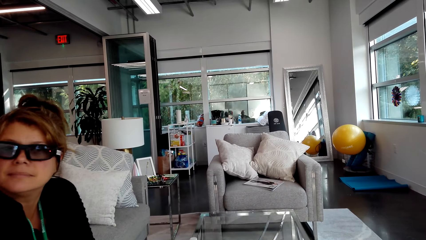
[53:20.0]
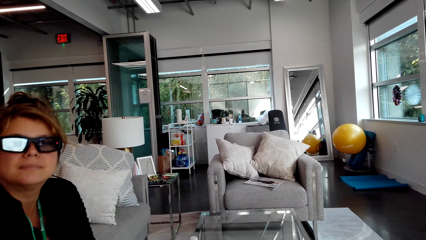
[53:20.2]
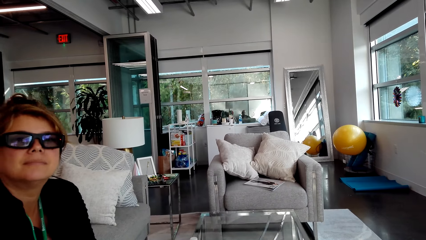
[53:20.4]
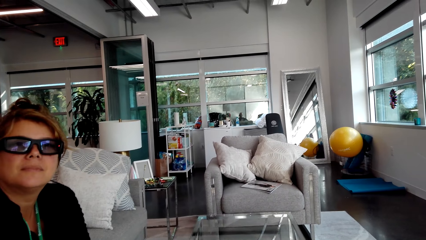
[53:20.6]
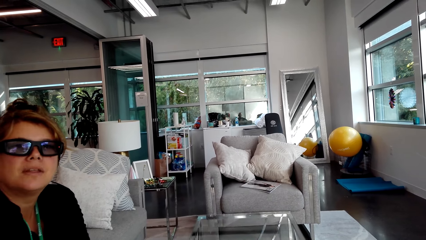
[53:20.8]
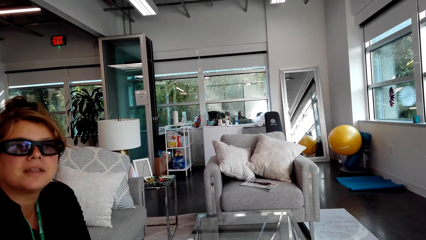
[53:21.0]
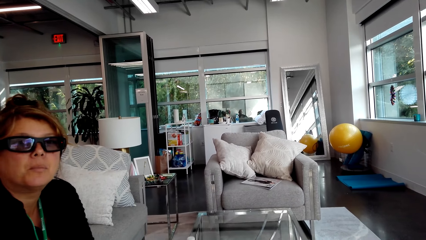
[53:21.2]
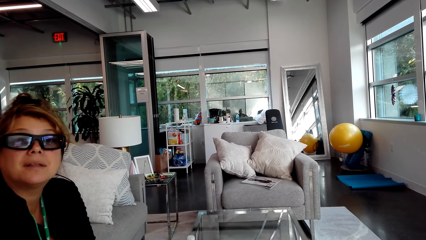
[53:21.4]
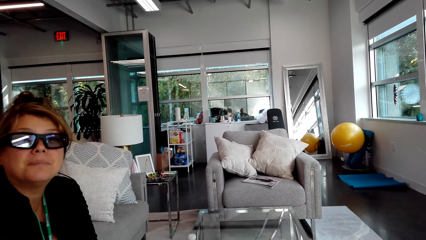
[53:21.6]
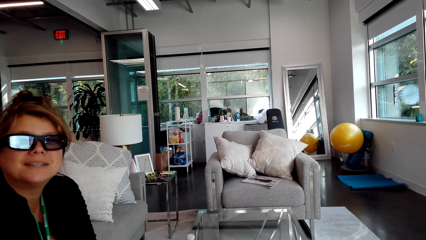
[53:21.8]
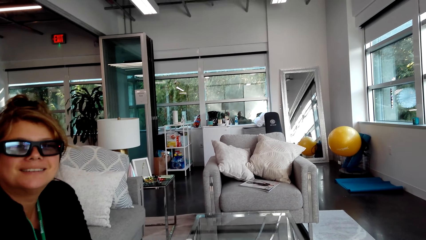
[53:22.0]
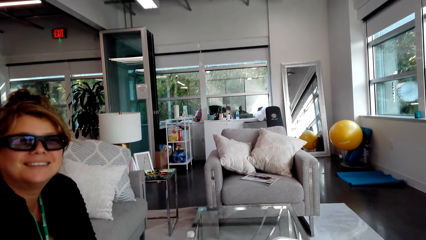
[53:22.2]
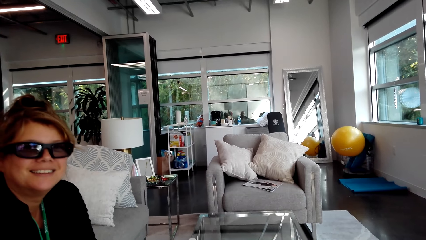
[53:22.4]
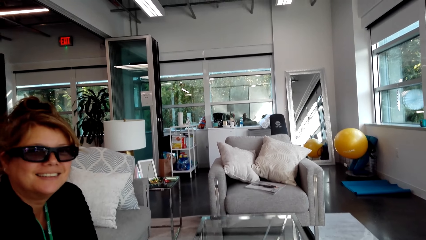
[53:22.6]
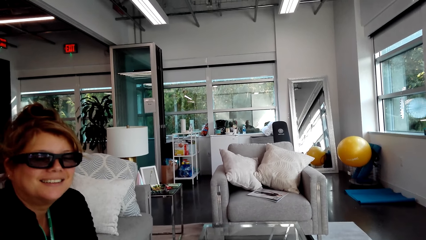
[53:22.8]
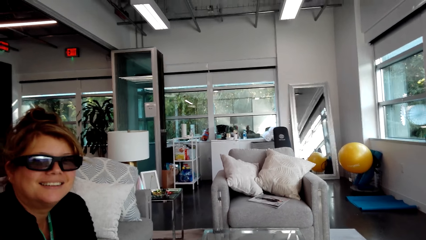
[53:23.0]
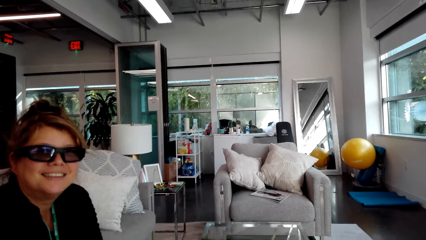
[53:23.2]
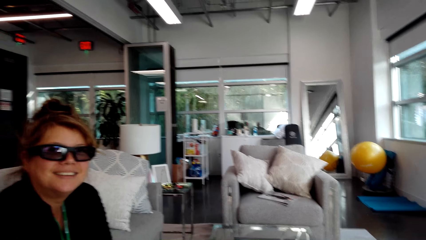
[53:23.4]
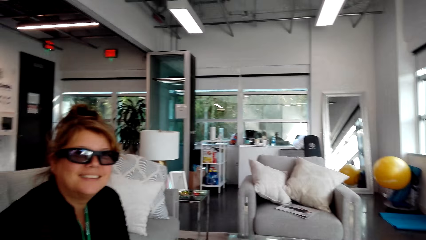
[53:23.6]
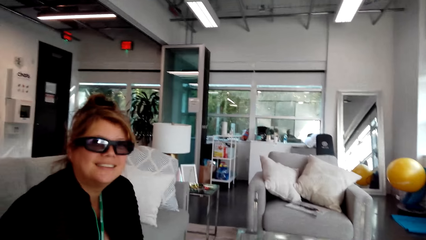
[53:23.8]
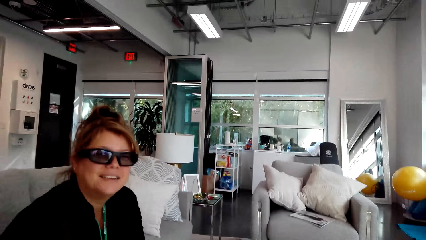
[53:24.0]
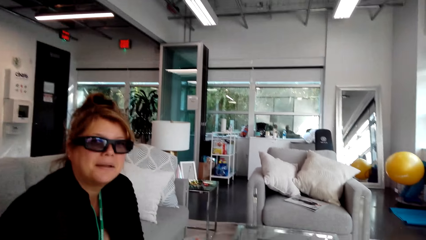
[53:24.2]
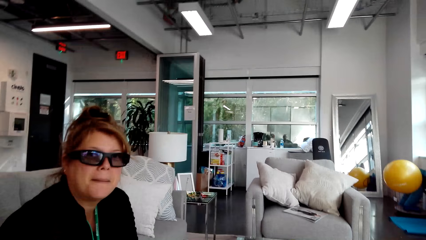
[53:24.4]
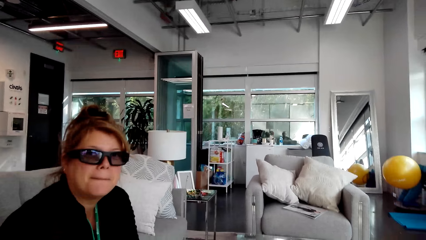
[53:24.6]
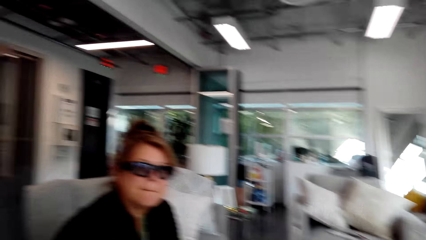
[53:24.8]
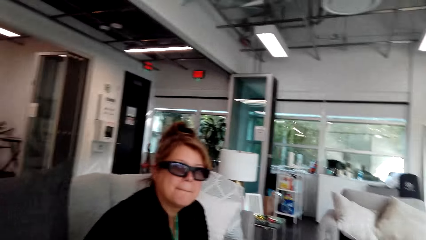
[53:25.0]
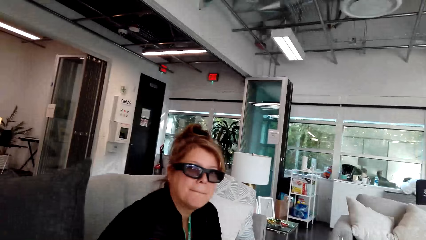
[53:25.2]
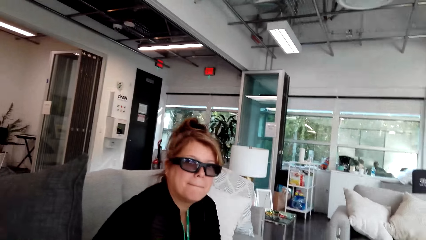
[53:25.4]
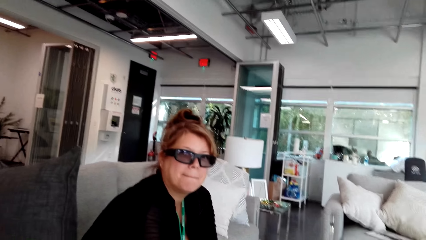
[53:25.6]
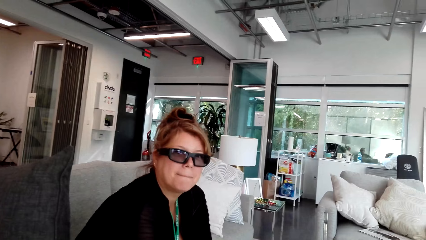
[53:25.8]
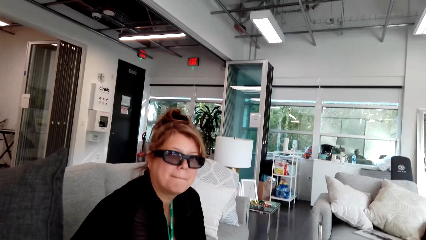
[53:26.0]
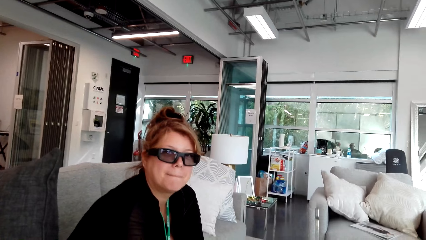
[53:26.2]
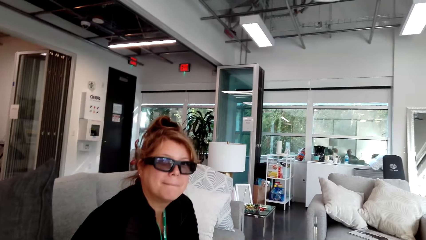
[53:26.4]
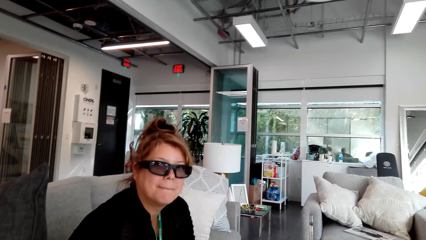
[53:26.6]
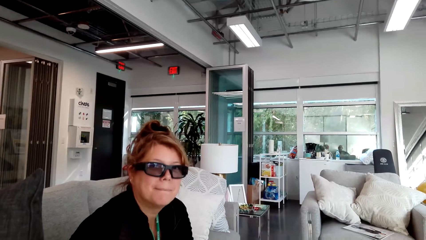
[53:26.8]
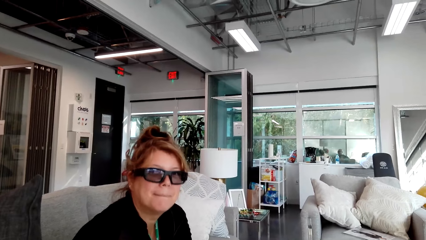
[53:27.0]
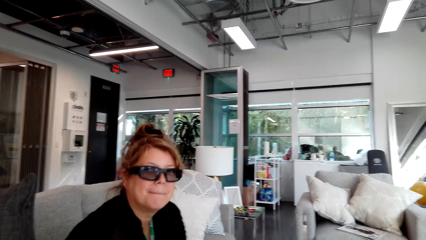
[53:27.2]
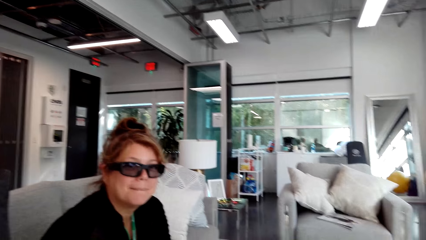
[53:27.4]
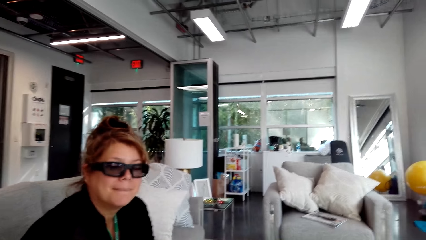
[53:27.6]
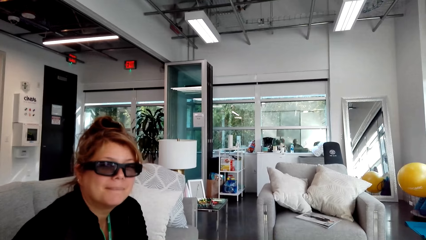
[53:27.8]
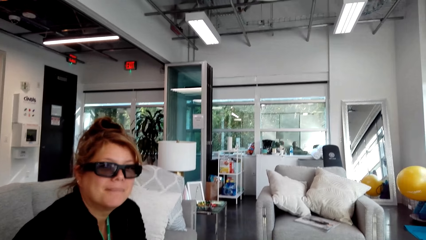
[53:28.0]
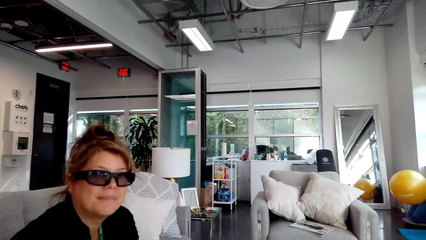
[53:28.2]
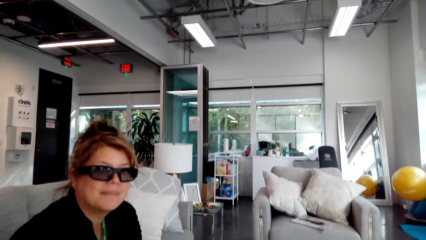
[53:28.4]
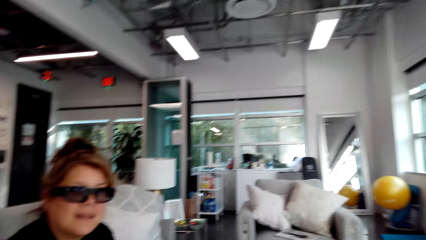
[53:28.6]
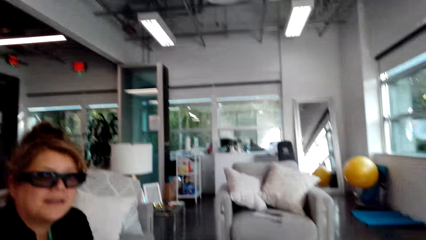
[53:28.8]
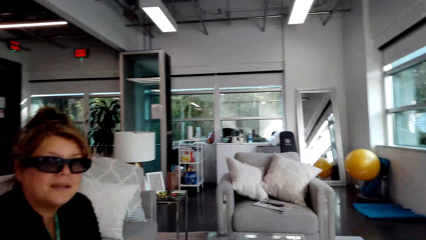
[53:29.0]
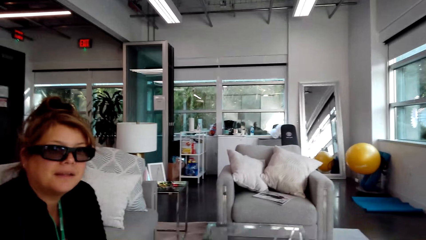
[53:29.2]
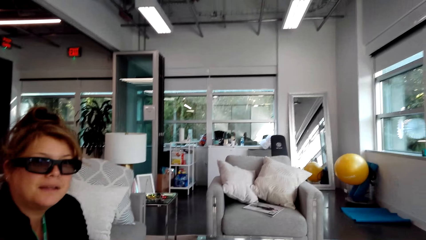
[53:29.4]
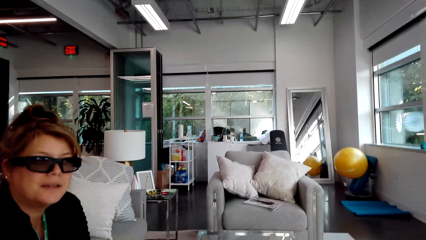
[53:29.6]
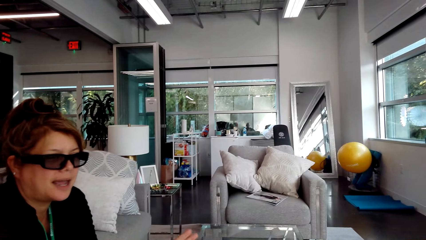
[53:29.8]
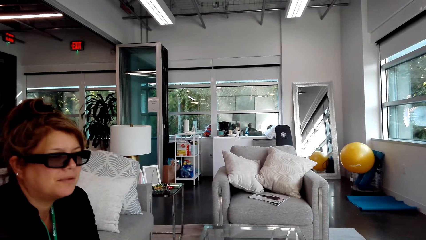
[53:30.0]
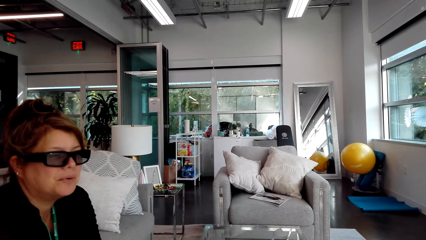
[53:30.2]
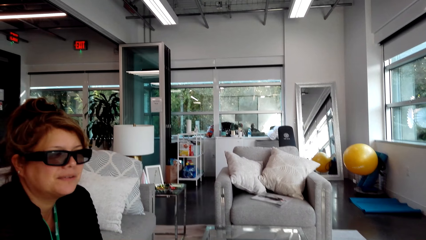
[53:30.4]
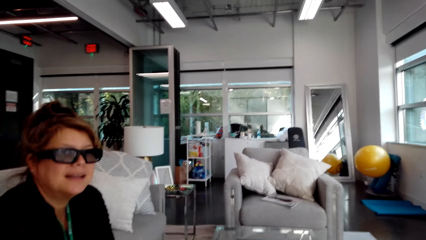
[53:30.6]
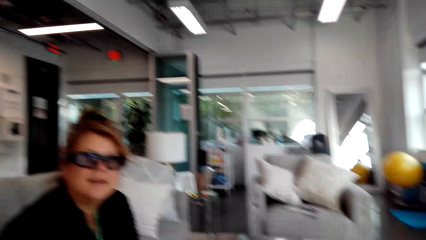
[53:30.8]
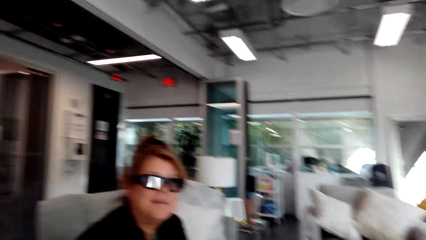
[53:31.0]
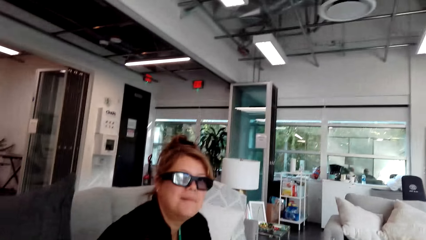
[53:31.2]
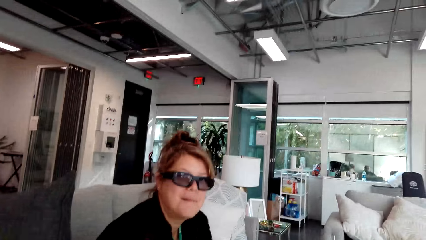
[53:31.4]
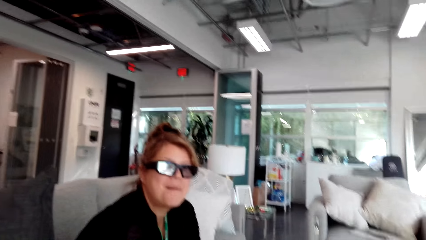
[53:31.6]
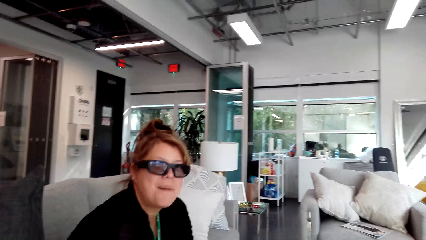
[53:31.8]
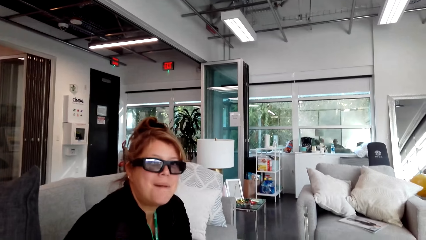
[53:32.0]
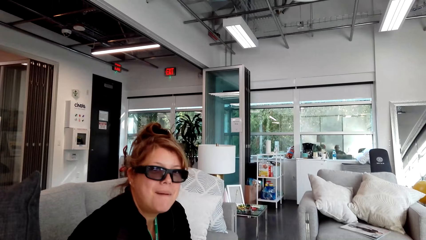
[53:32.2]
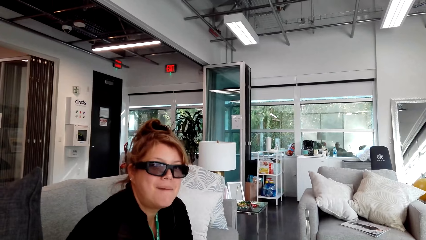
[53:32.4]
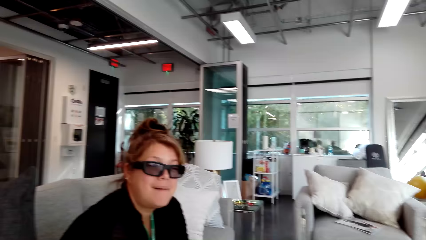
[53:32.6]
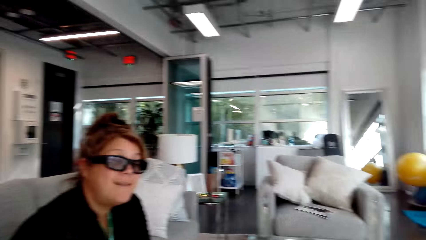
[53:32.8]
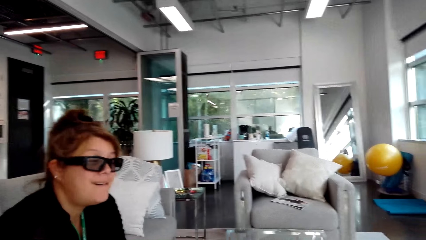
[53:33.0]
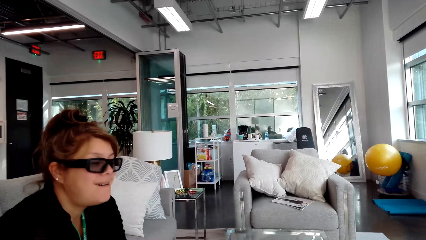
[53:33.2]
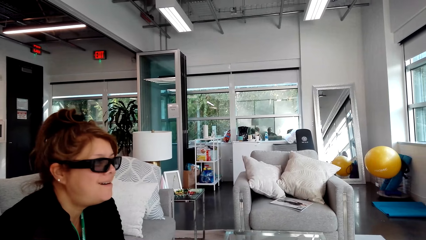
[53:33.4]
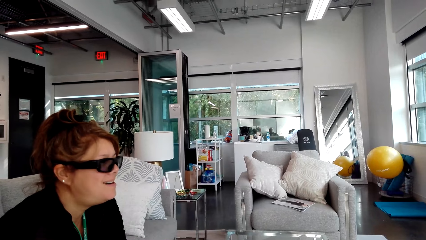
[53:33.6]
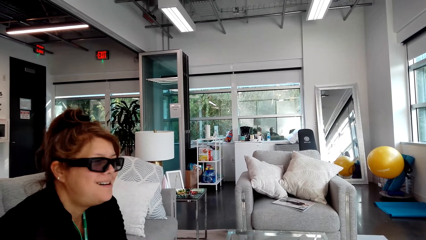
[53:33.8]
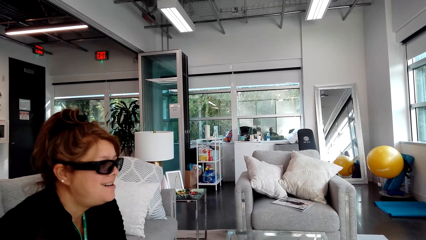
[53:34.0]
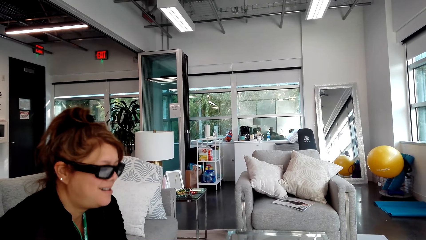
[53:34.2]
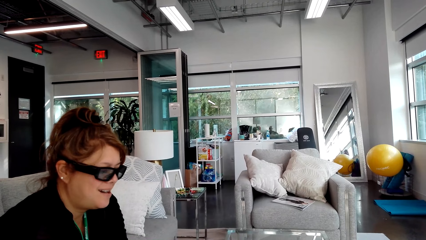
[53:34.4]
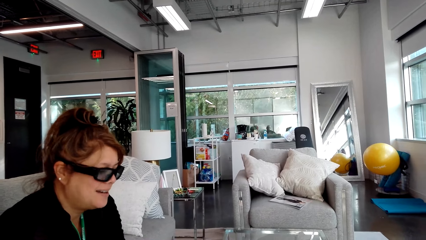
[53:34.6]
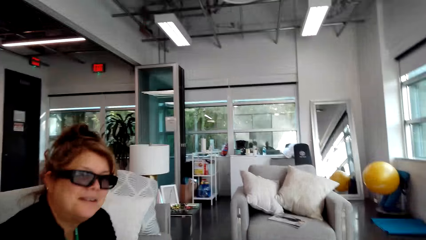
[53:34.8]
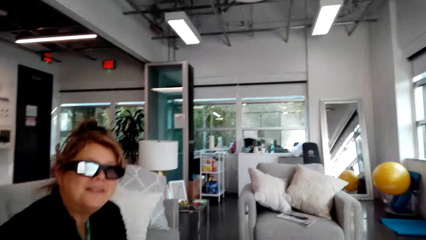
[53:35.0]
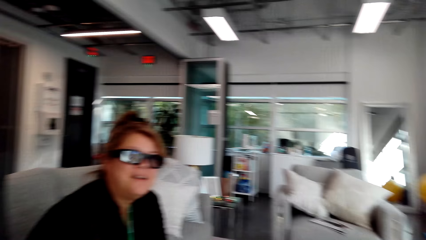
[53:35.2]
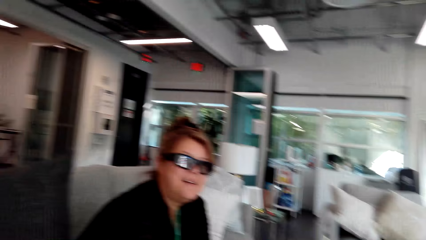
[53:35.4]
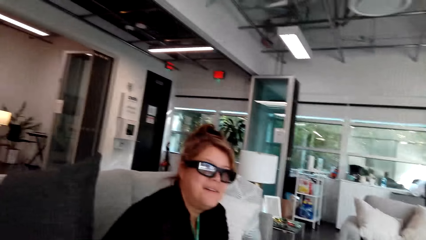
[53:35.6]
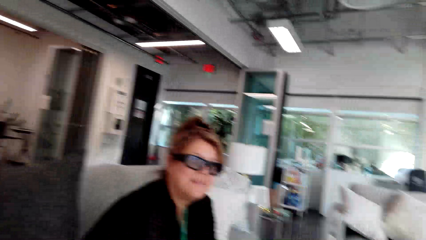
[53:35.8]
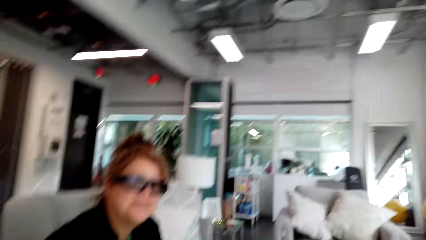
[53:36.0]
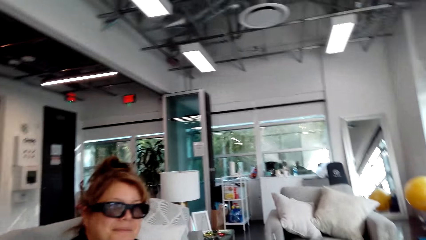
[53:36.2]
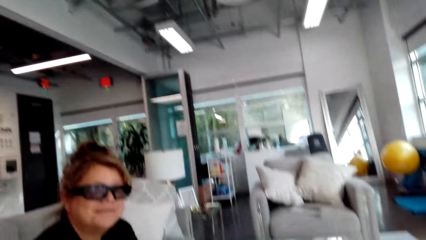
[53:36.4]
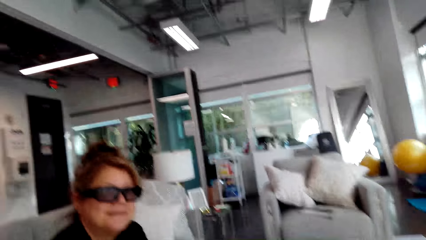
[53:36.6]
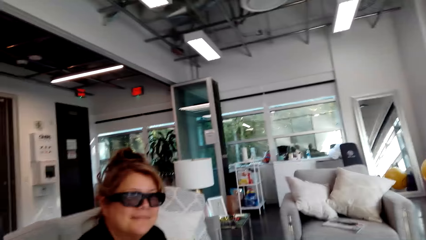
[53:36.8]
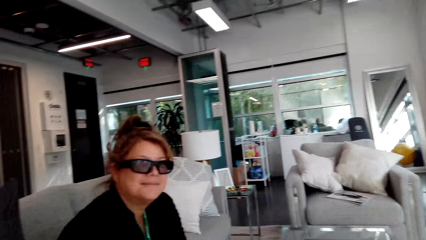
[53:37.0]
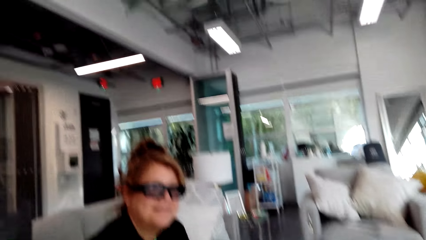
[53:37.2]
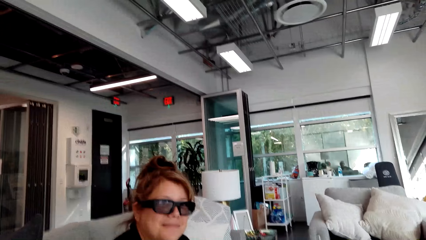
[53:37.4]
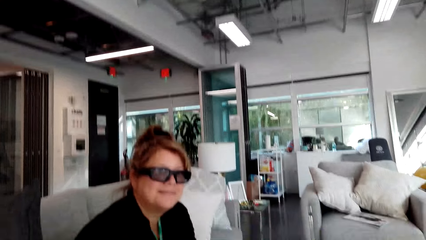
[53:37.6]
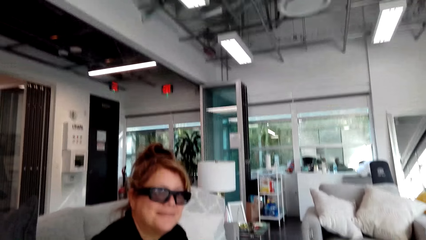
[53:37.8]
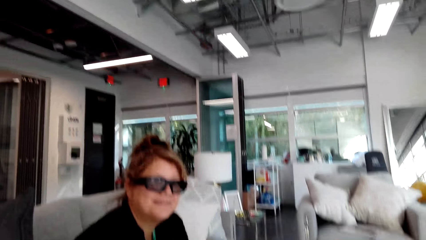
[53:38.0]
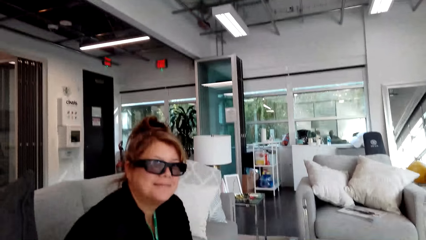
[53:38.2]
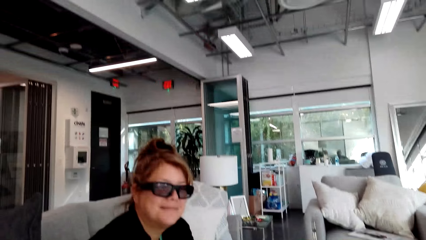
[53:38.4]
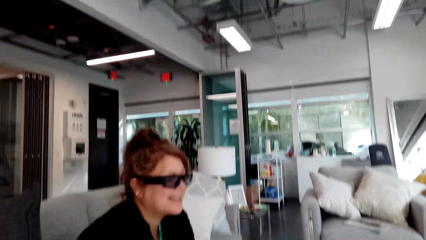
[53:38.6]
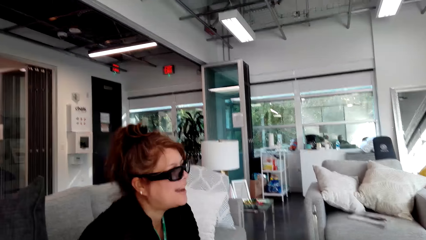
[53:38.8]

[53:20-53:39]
The camera wearer stares at the person. The person nods the head and converses with the camera wearer. The person nods the head and converses with the camera wearer.
